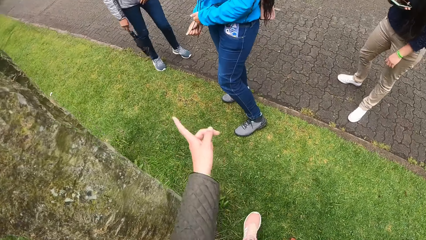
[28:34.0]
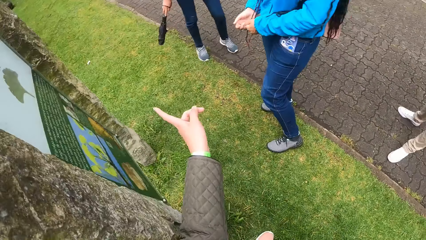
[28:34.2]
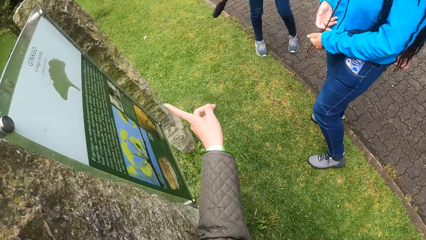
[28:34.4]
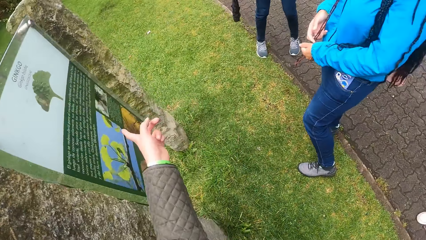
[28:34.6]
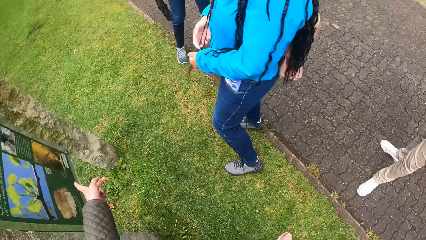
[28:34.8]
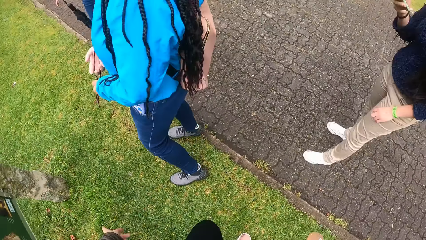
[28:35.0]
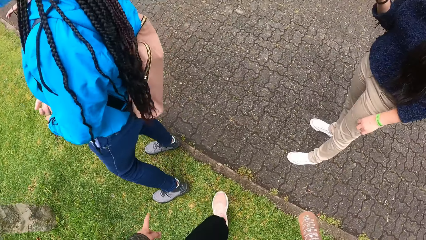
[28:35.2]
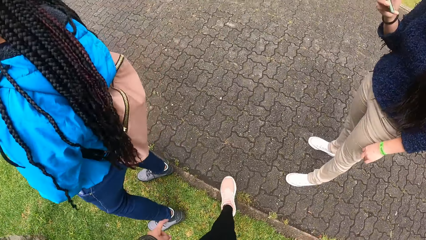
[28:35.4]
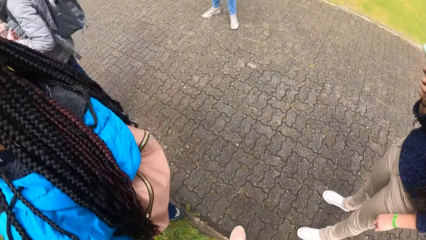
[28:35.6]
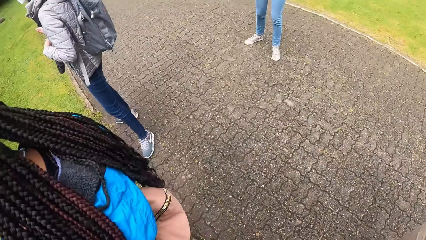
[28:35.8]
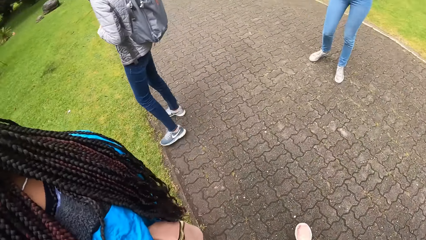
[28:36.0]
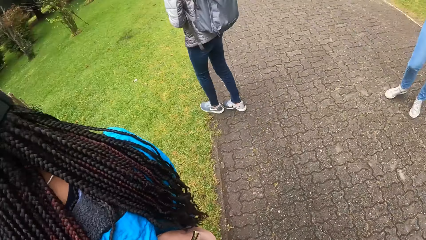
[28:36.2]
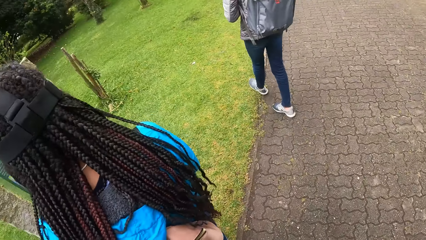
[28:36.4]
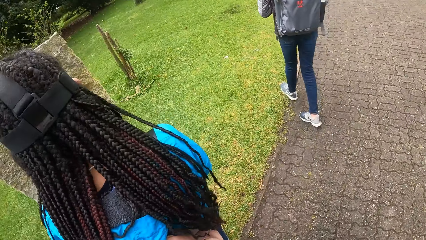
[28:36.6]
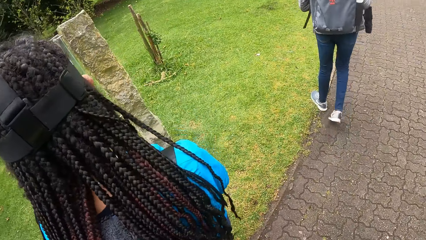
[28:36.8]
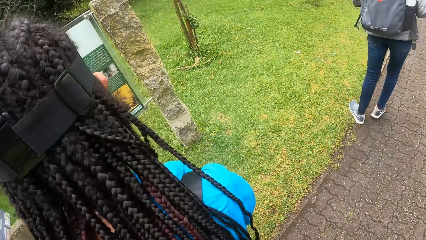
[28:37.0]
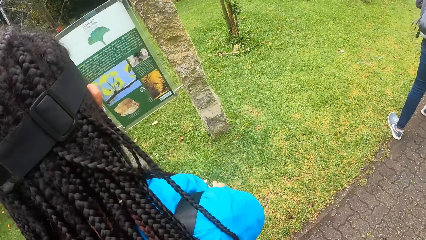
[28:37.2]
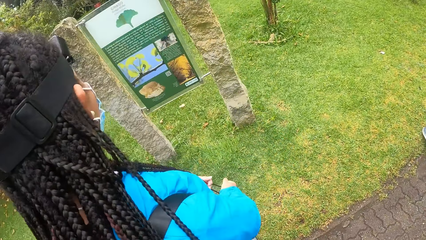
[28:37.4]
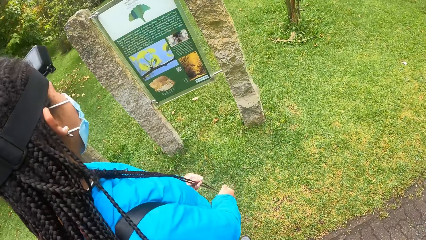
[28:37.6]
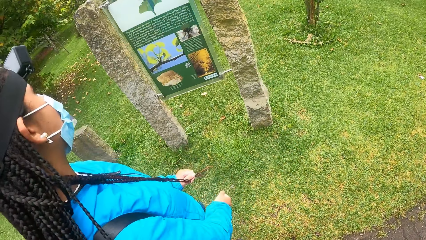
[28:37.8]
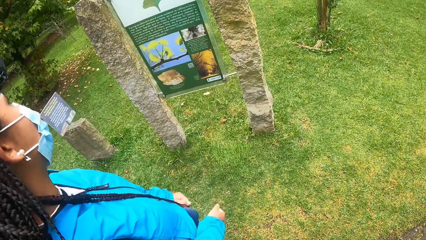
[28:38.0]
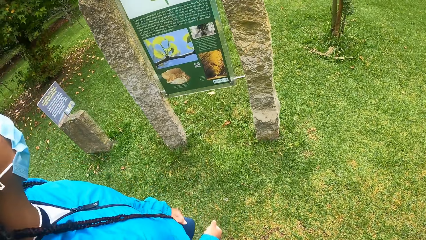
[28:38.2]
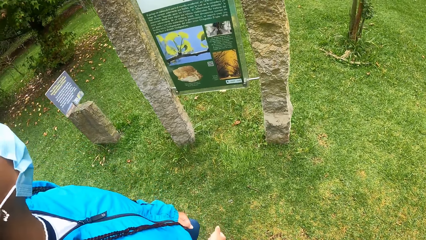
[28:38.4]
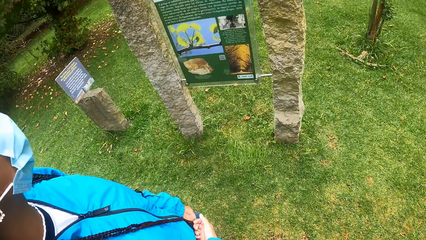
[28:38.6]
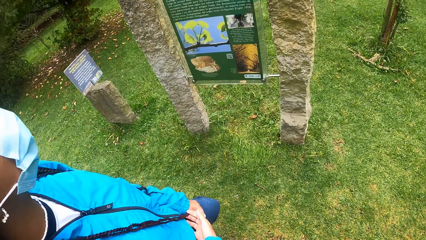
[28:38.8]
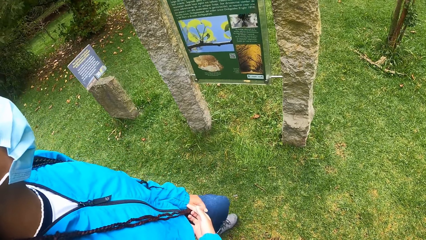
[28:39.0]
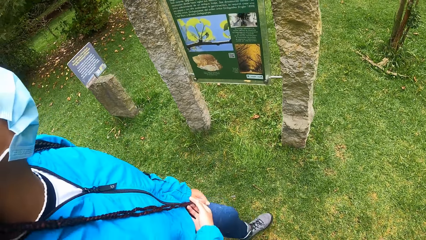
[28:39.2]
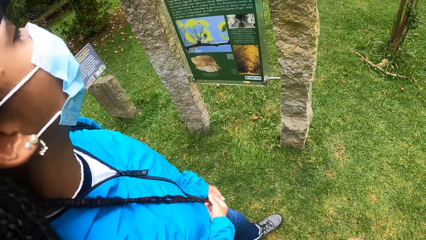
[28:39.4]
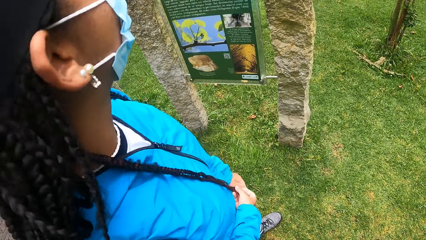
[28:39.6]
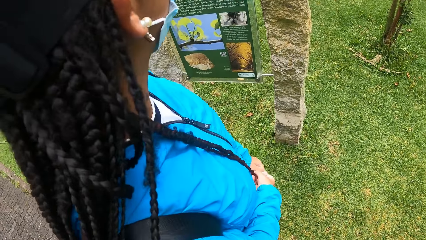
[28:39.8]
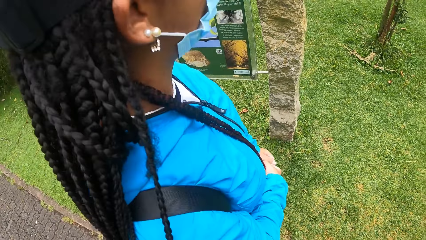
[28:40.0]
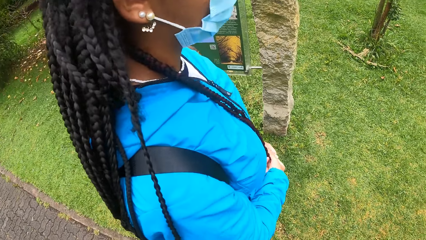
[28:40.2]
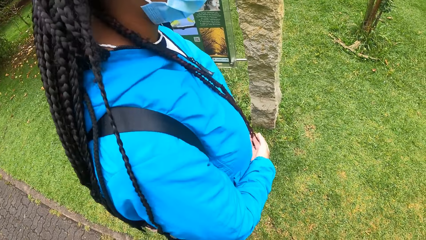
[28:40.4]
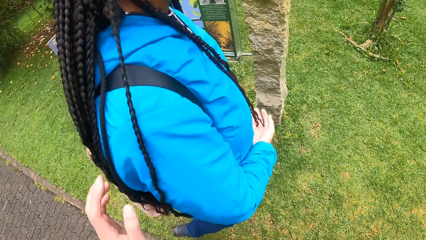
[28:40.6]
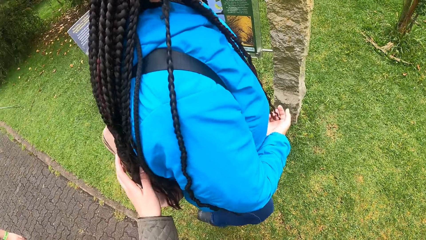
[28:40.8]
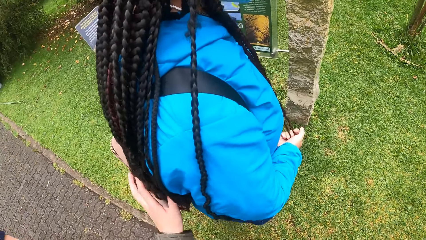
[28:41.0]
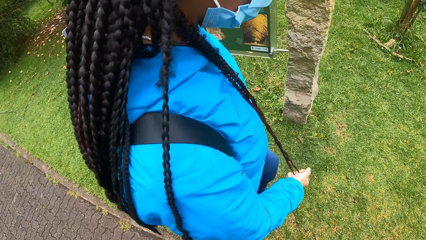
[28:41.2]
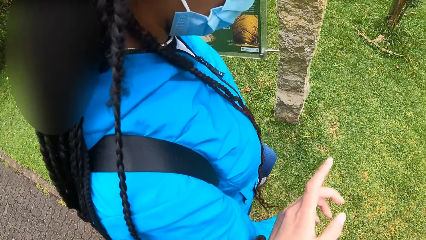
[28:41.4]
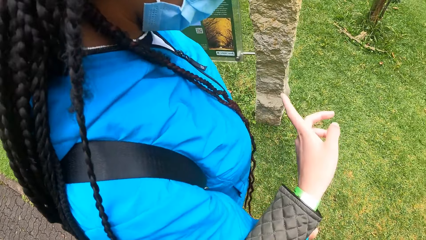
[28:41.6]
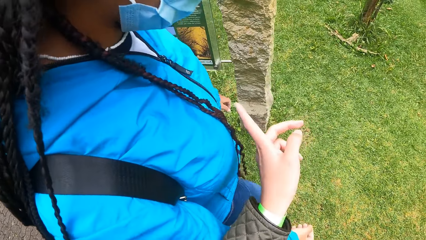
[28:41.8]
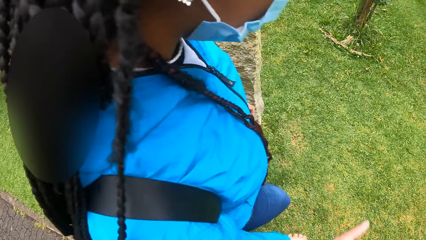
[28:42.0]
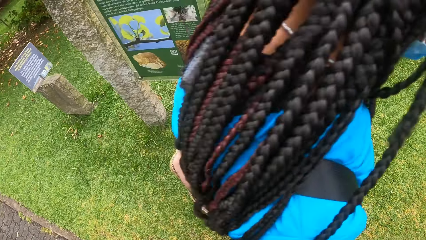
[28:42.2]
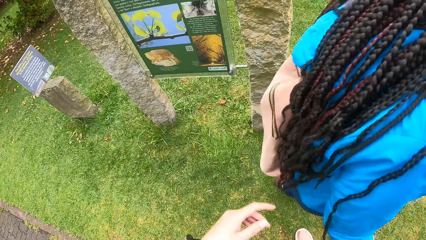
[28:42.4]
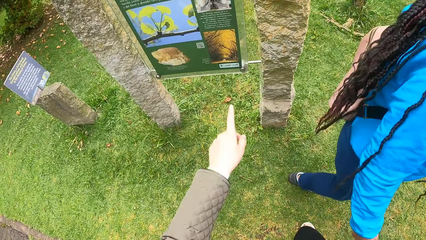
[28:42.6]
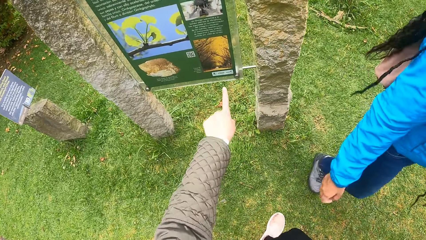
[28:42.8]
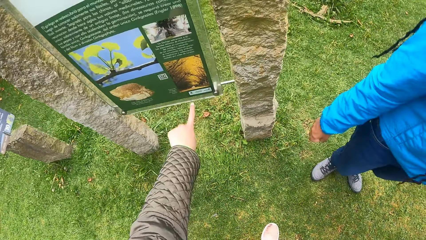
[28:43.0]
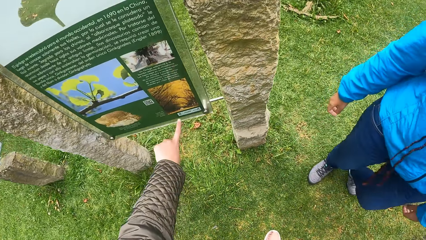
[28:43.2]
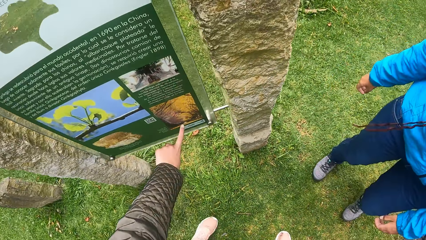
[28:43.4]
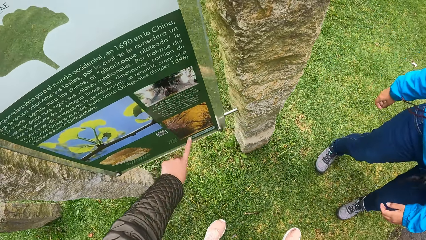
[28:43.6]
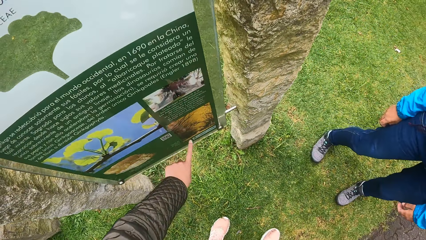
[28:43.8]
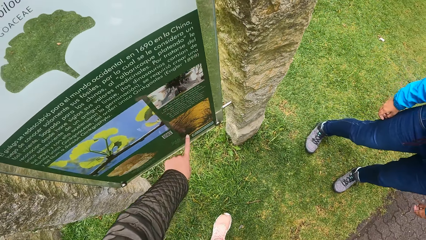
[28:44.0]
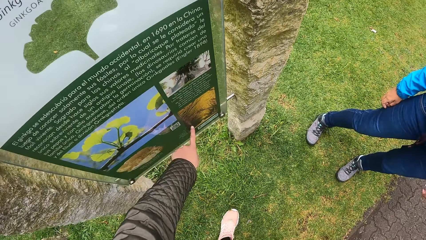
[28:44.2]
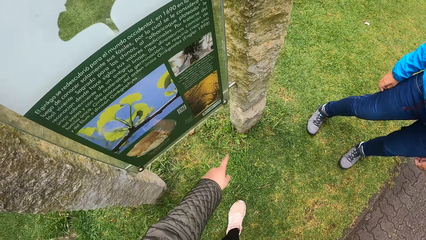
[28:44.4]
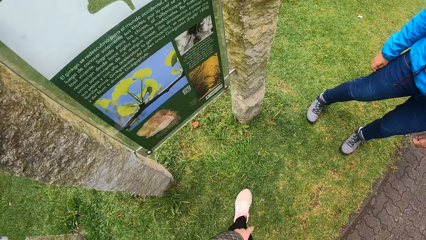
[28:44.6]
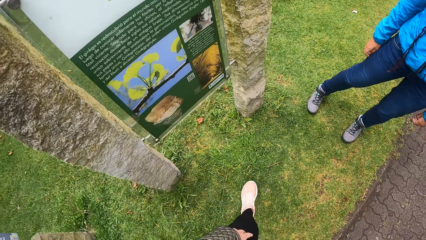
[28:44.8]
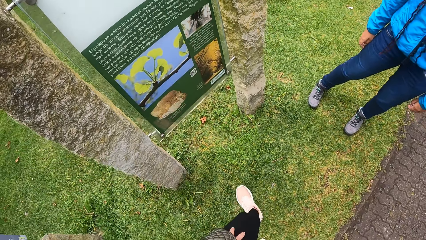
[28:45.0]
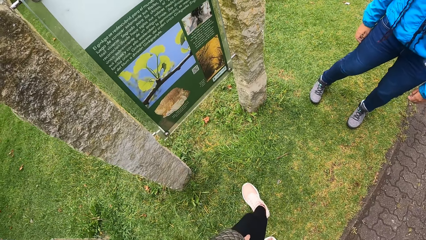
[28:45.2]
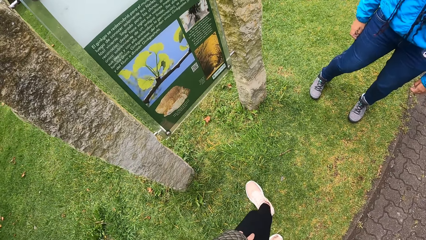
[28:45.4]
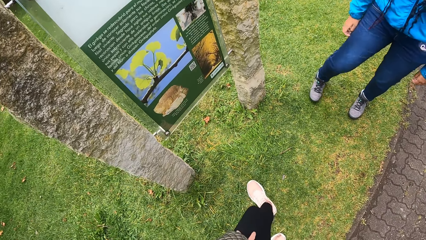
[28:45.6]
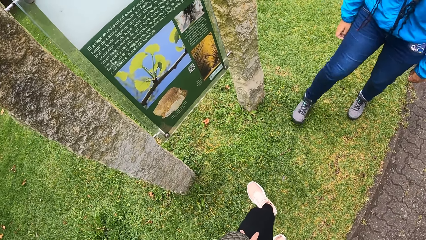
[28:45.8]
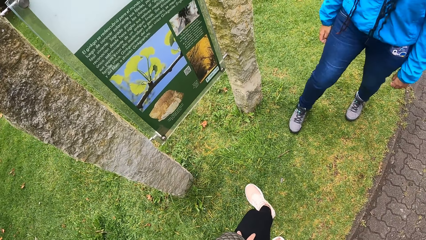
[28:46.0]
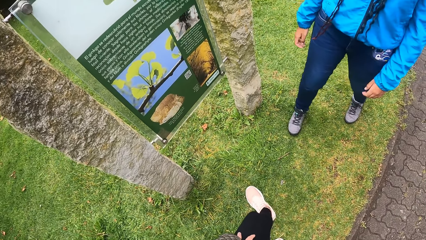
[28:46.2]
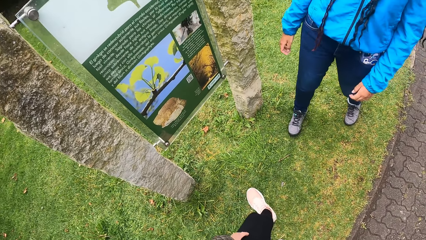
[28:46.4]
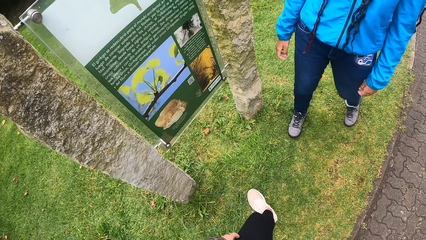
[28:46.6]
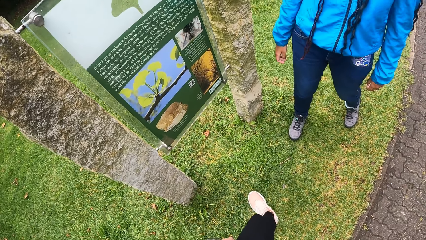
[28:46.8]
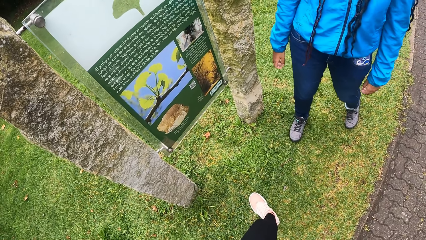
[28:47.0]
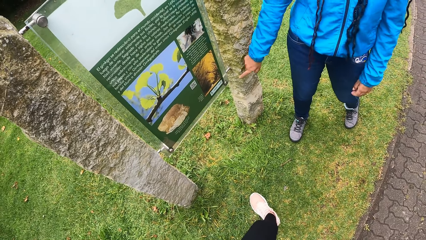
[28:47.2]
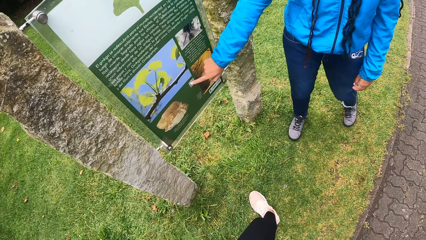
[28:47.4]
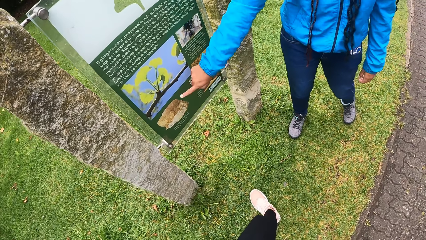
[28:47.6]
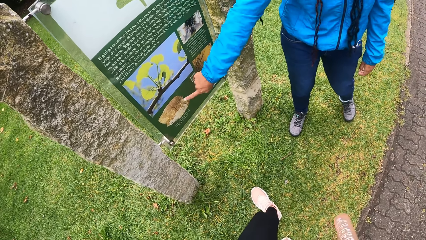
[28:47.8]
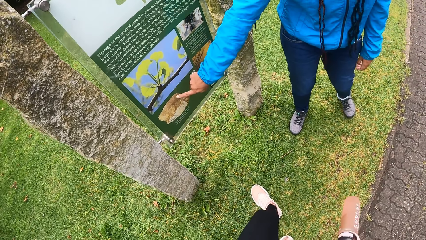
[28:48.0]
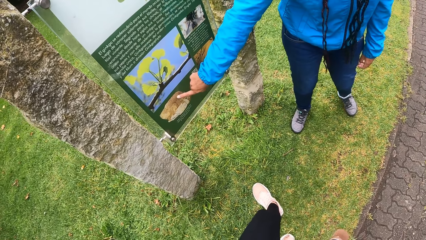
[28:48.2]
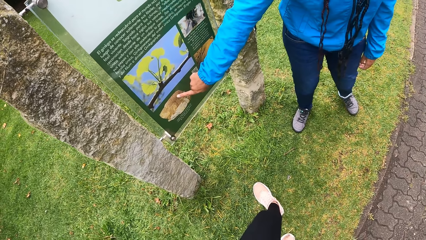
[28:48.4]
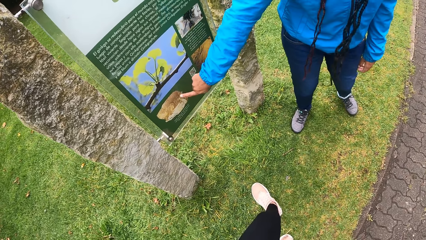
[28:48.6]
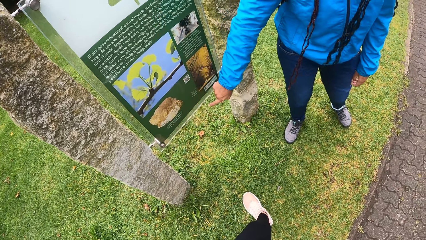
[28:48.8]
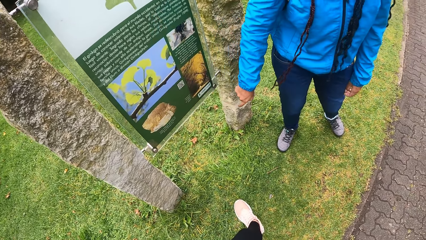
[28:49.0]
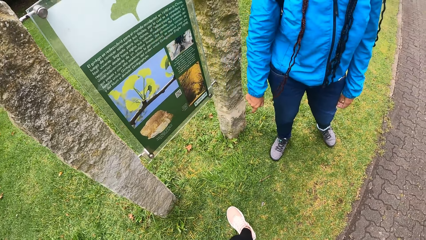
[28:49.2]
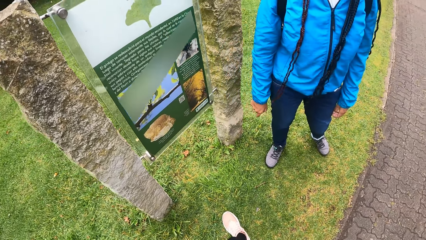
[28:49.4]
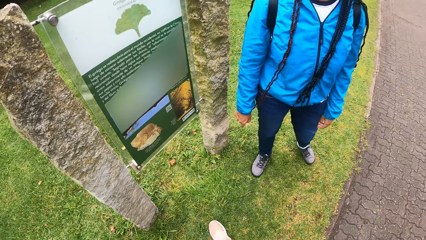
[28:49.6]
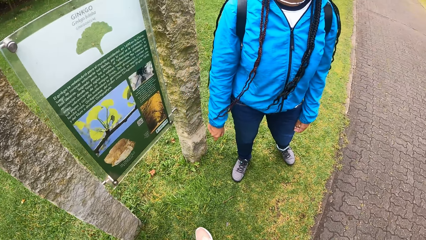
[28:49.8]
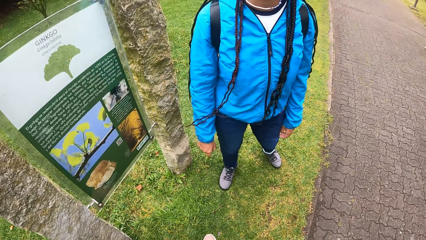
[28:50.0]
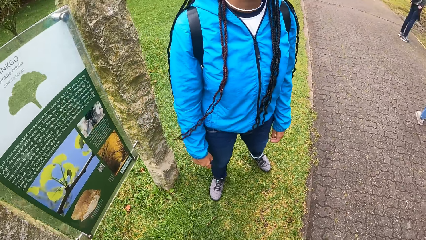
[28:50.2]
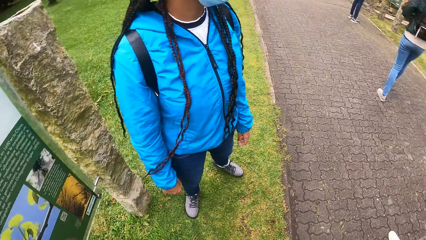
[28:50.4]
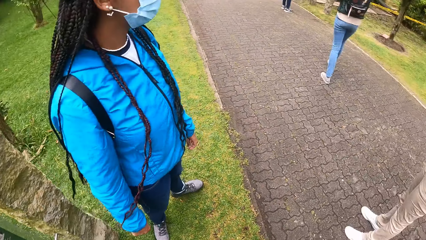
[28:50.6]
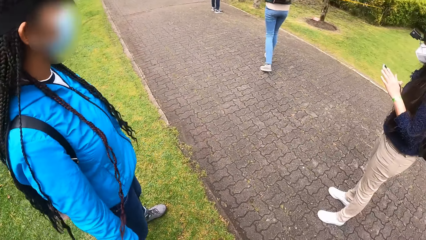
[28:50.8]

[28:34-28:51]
The camera wearer points at the board with her left hand. She does it again. The woman touches the board with her right hand. The woman points at the banner with the finger.
